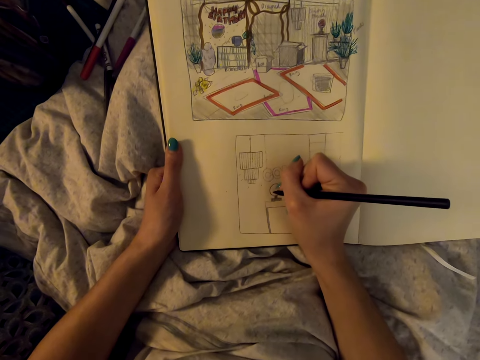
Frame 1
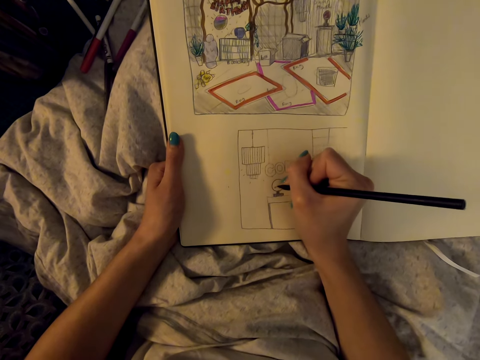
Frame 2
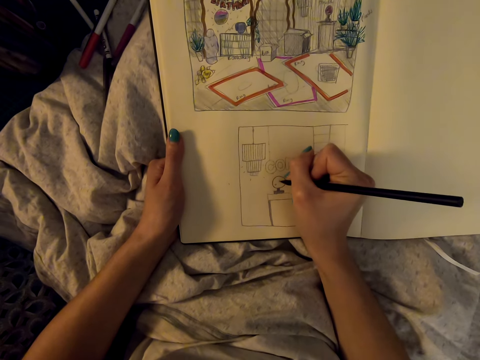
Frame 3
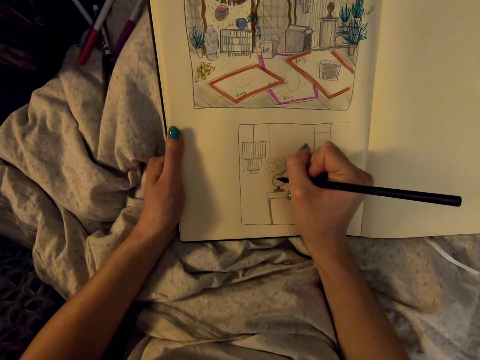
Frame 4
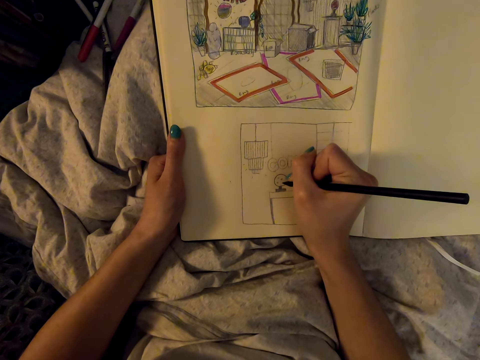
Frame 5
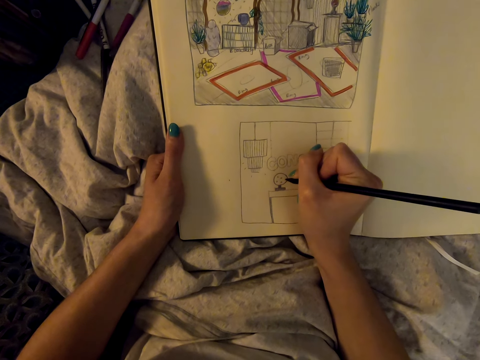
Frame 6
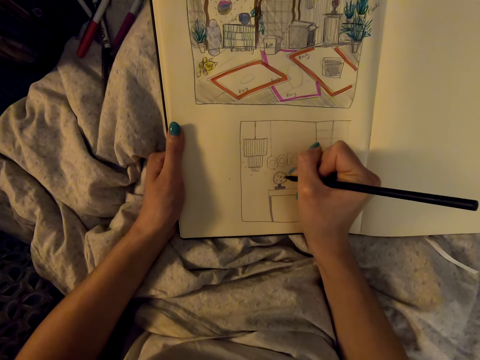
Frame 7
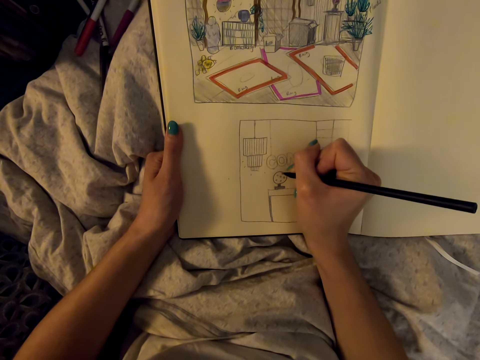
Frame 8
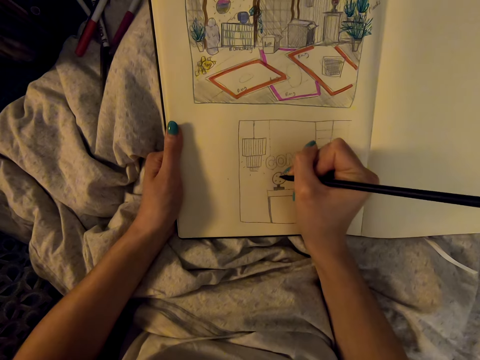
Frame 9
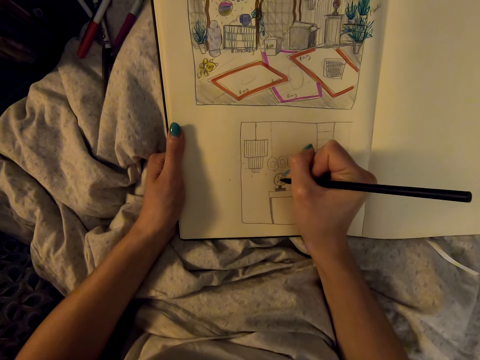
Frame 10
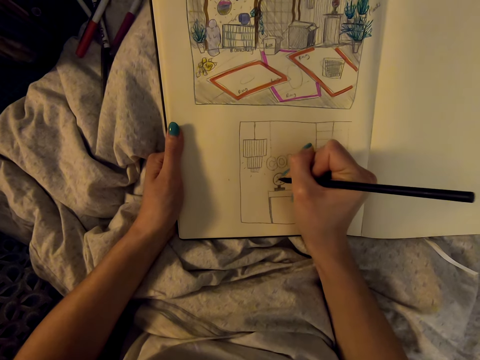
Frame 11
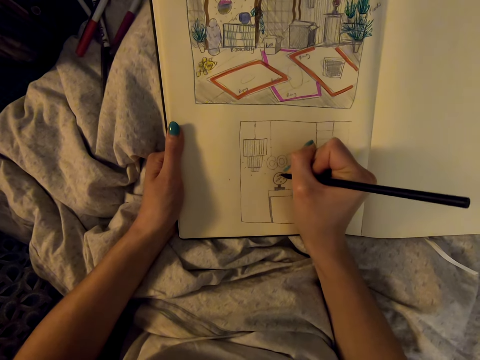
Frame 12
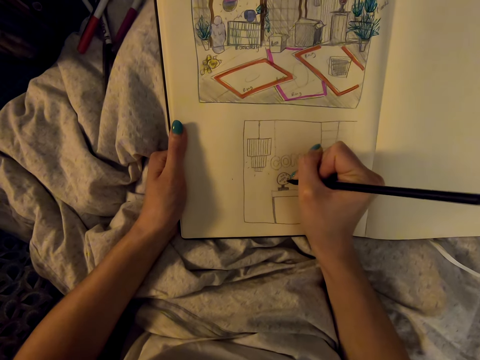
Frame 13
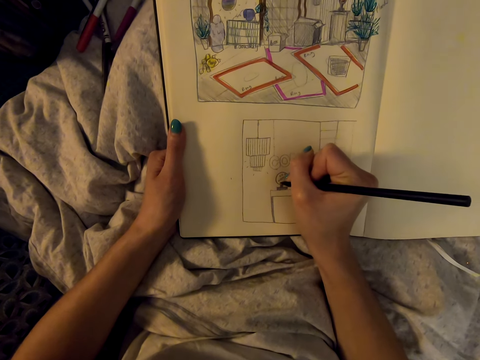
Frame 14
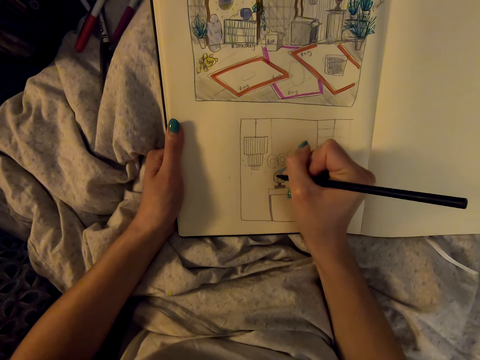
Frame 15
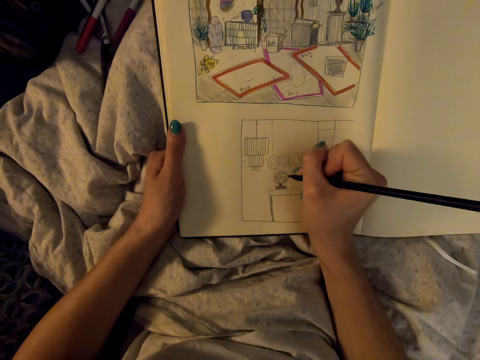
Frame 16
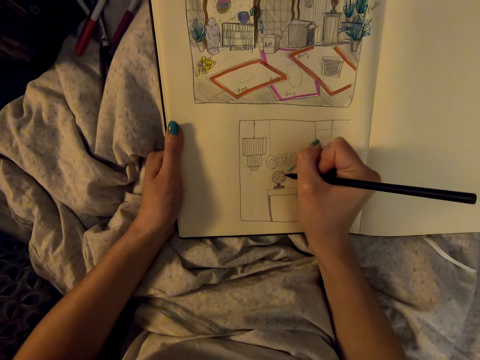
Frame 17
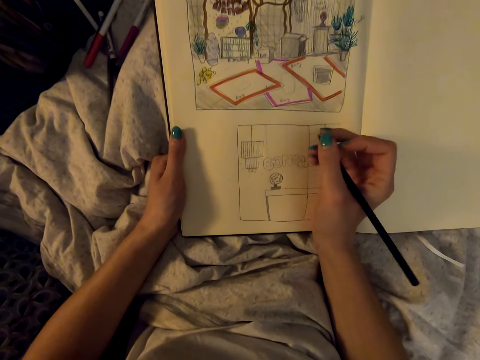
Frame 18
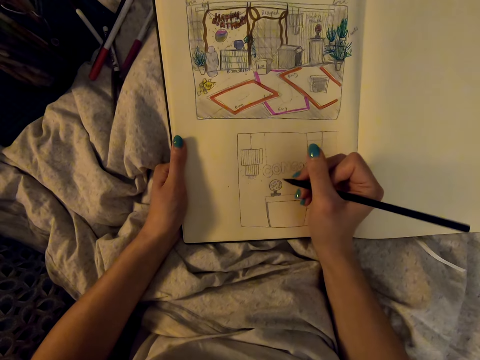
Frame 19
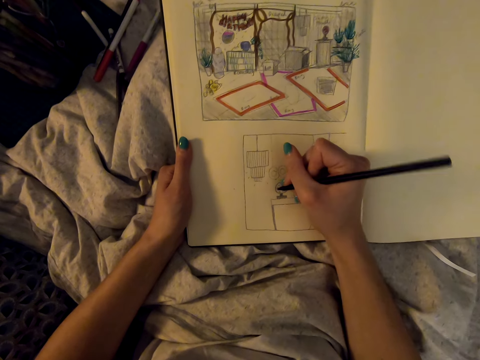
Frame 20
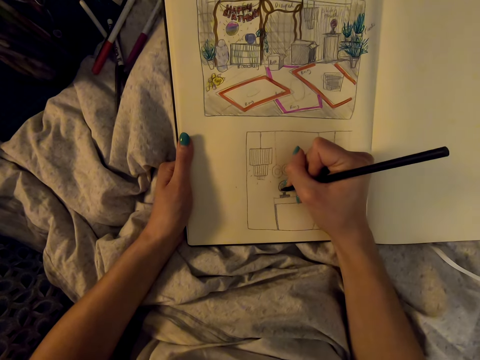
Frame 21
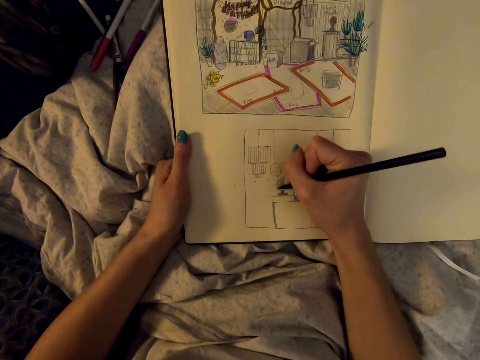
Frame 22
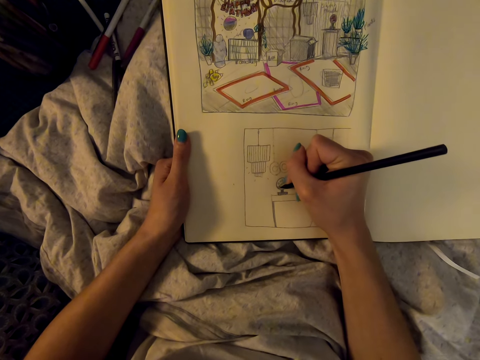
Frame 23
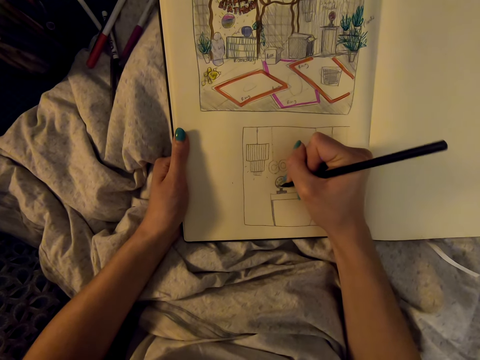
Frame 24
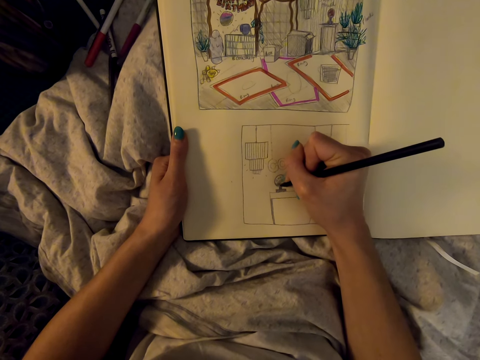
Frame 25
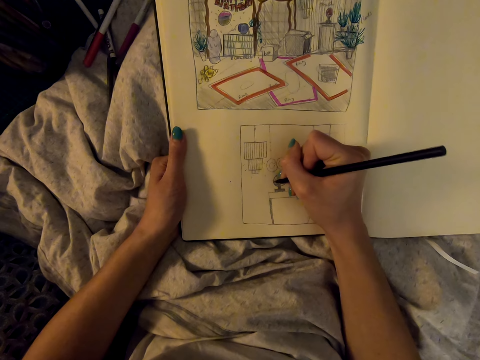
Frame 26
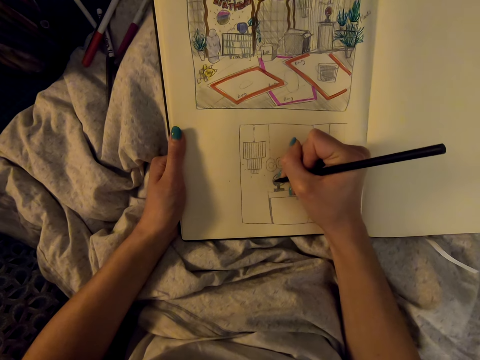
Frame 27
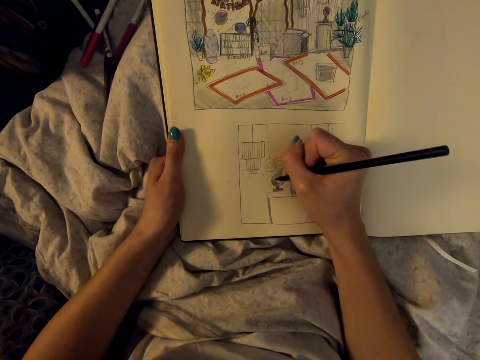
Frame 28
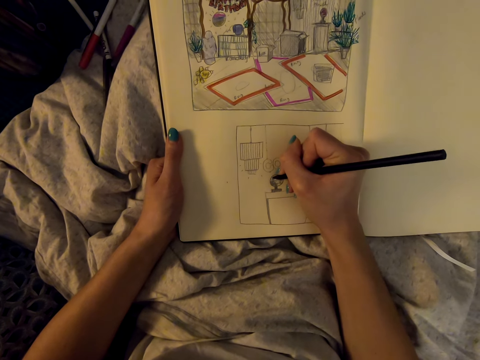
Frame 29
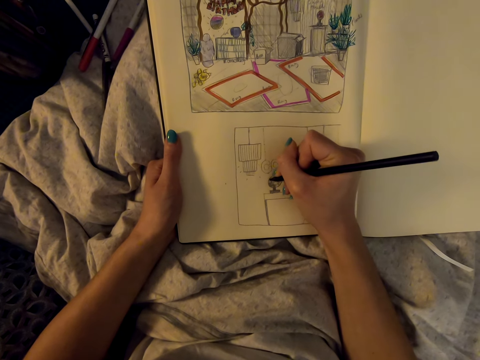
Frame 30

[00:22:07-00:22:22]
The camera wearer colors with a pencil.

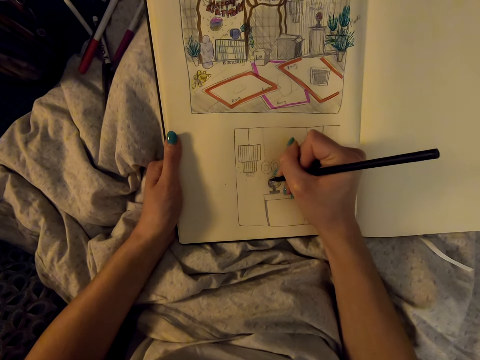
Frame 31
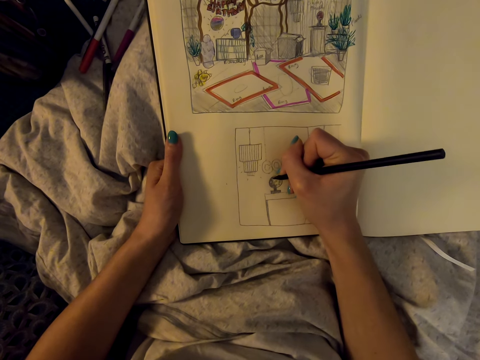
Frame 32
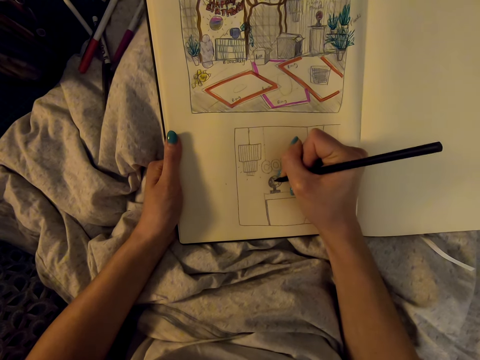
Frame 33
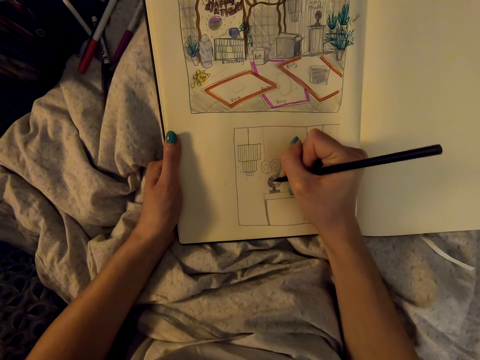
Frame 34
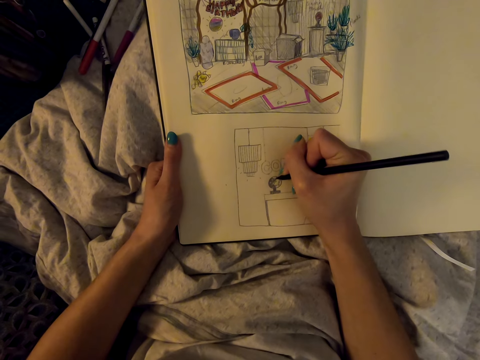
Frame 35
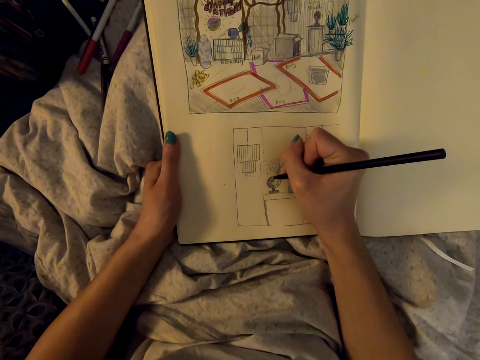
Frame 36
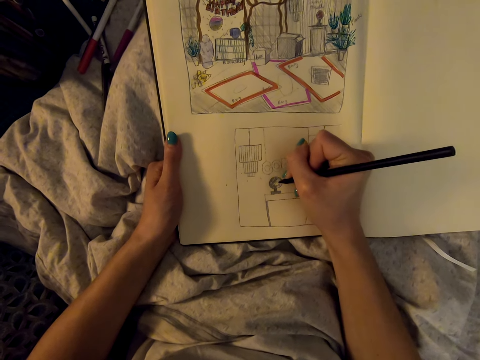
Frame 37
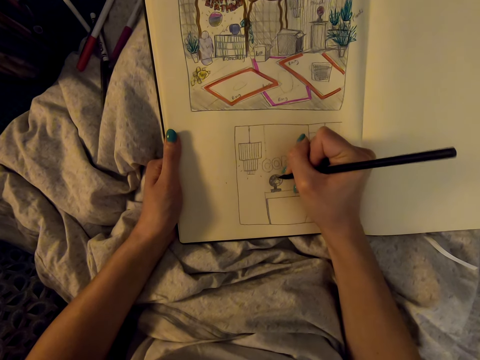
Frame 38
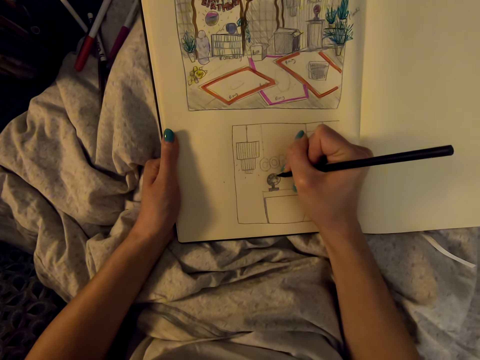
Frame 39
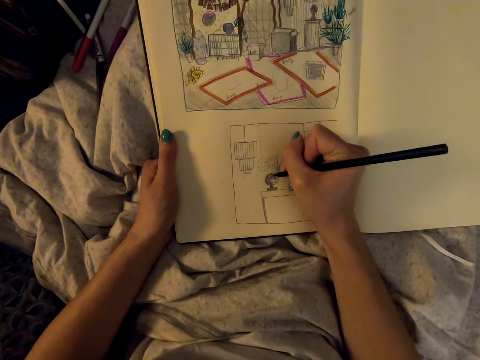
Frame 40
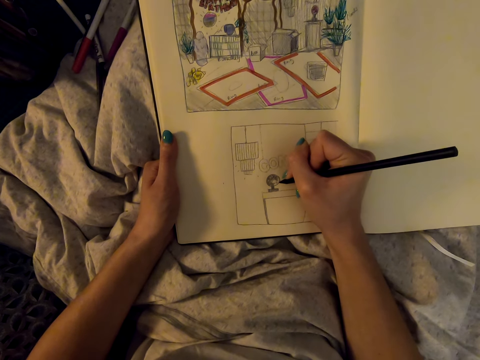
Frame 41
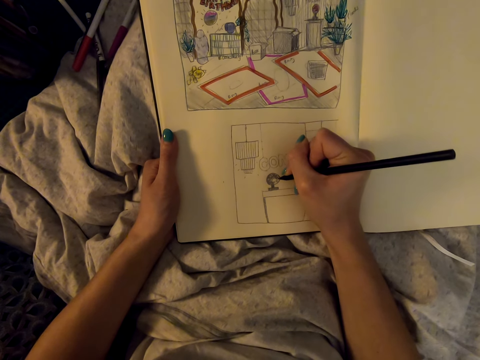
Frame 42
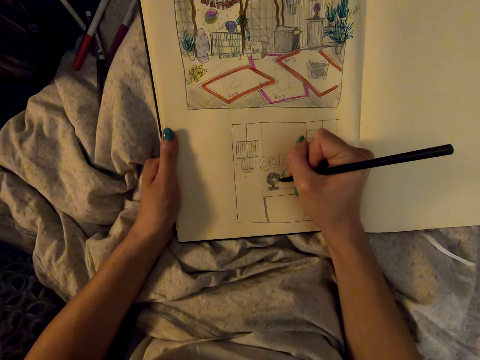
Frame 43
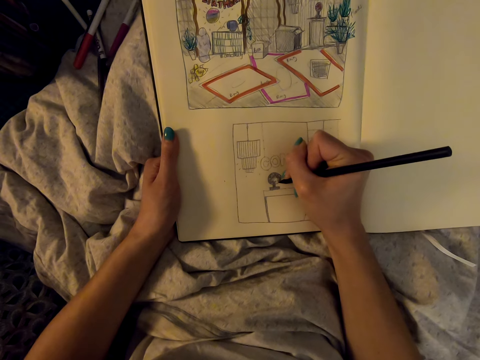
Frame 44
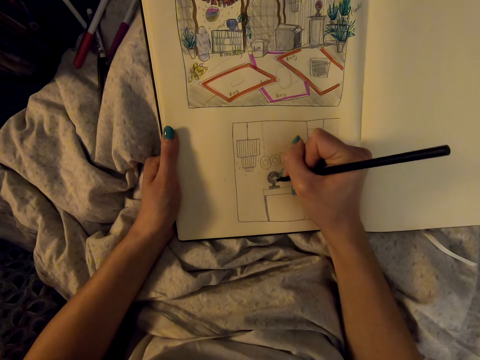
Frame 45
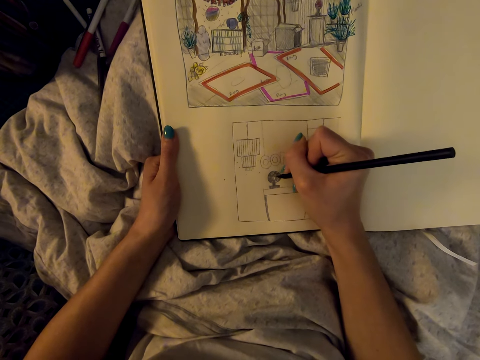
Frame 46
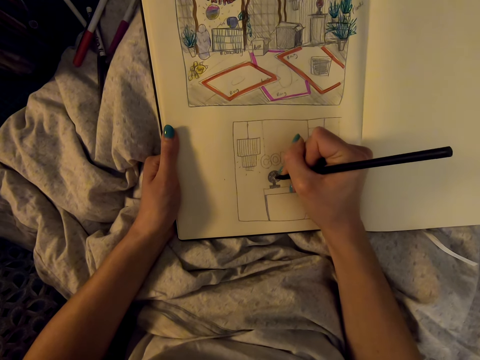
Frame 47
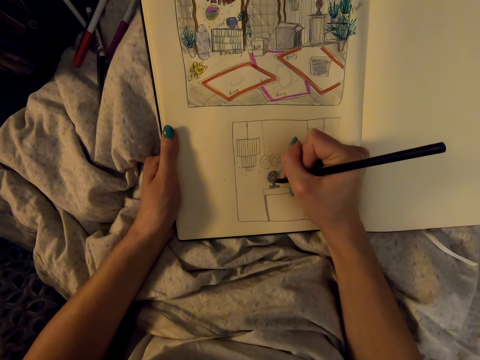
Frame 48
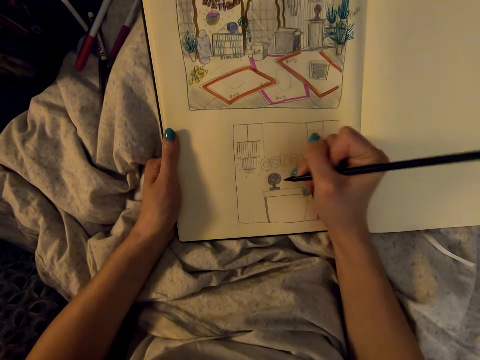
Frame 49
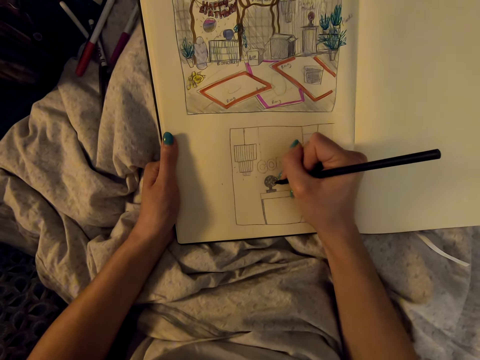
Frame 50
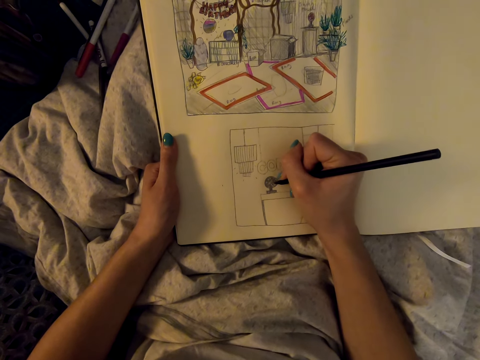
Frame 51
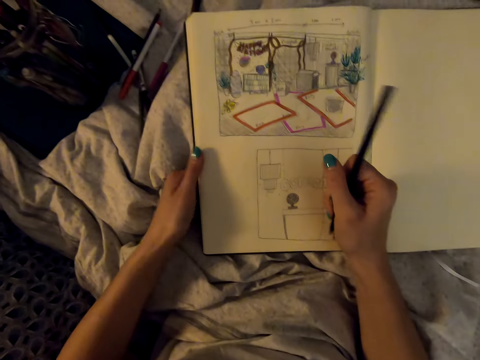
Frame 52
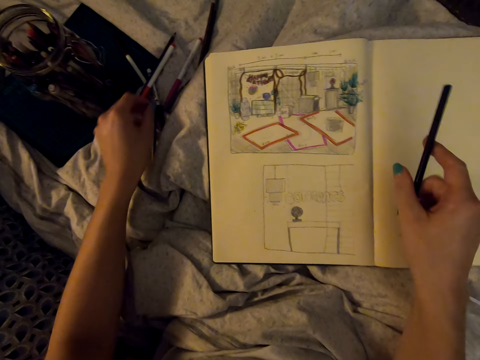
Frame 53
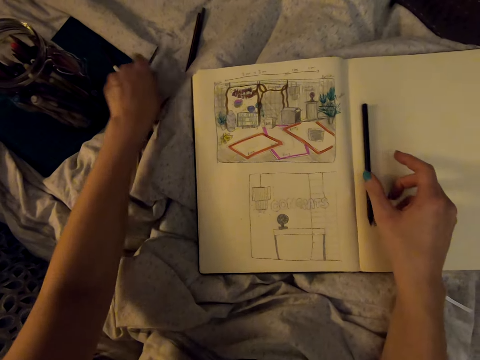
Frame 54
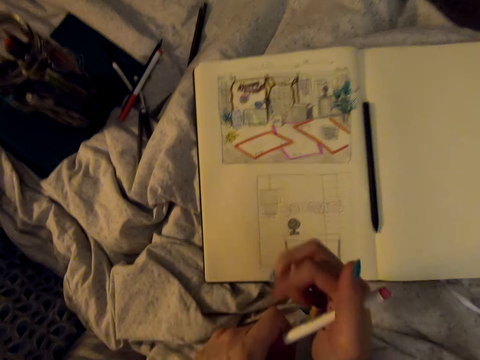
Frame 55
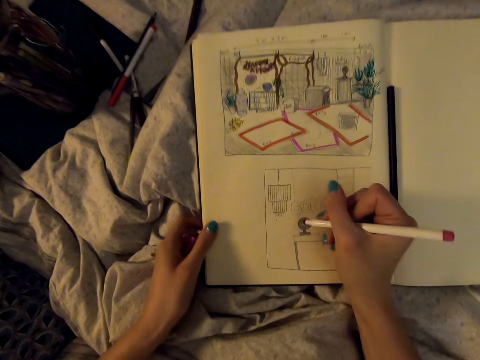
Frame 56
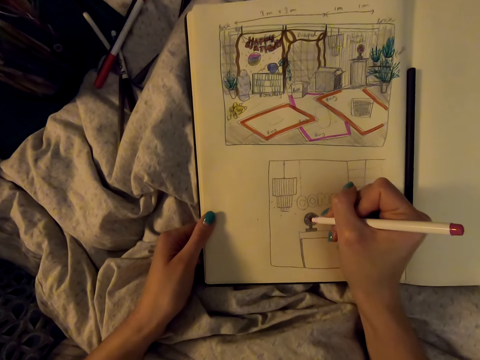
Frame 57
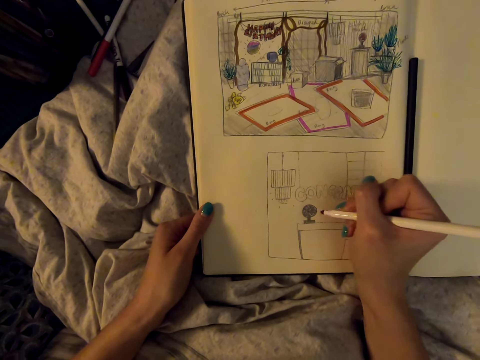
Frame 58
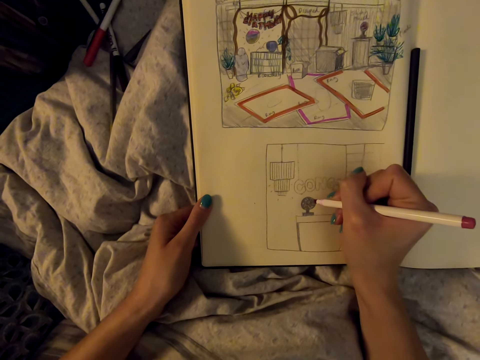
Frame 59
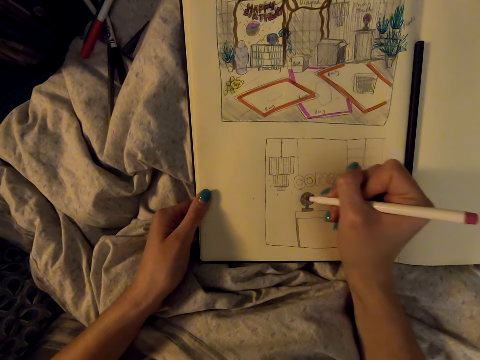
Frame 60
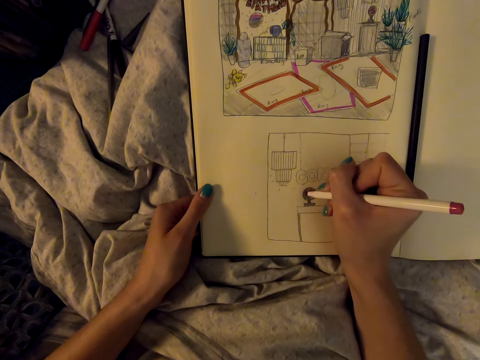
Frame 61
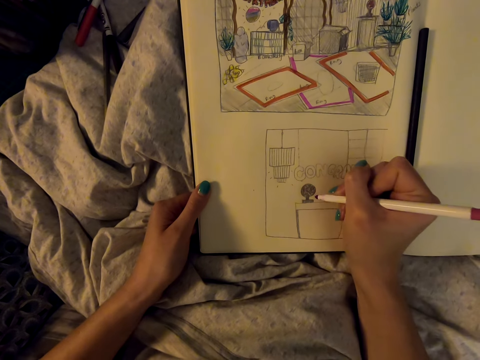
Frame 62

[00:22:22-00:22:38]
The camera wearer draws on the book with a pencil. They put the pencil down. They take a pencil or marker pen on the bed. They draw on the book with the pencil.
